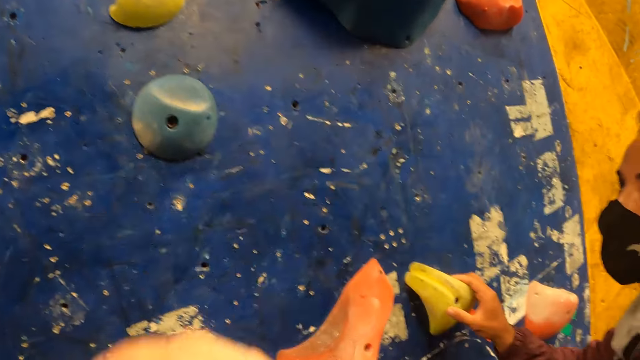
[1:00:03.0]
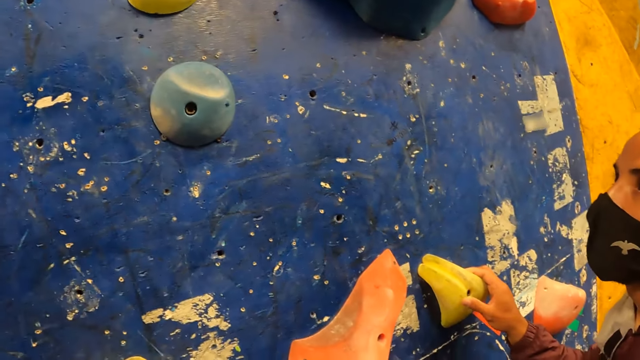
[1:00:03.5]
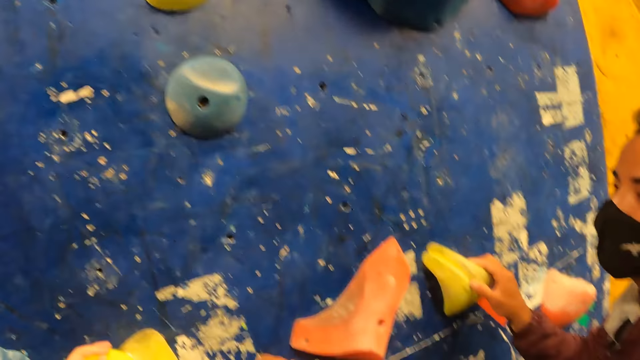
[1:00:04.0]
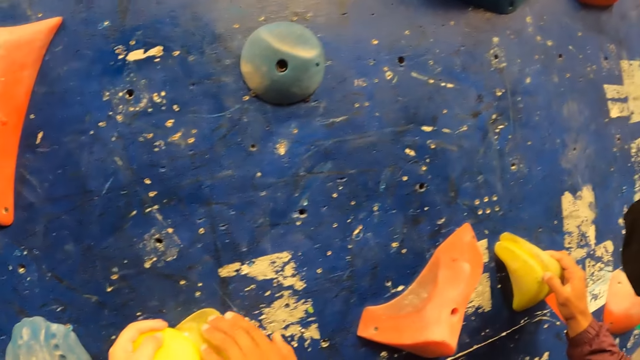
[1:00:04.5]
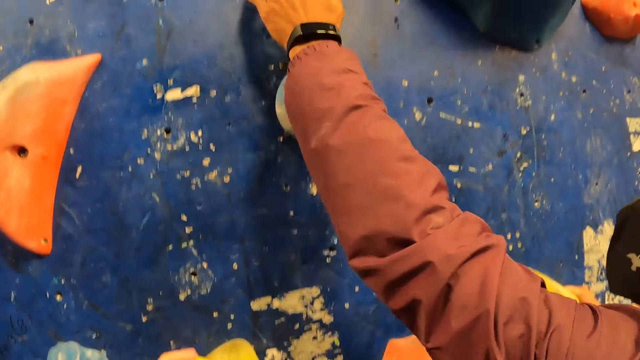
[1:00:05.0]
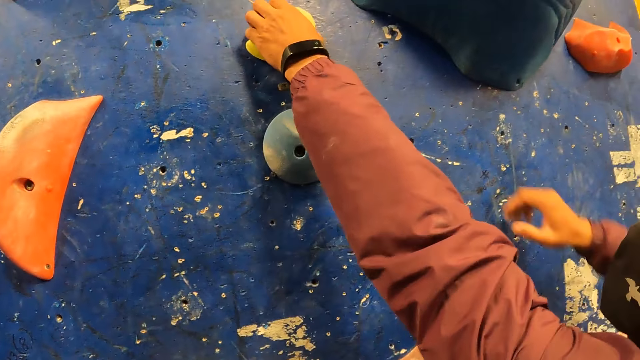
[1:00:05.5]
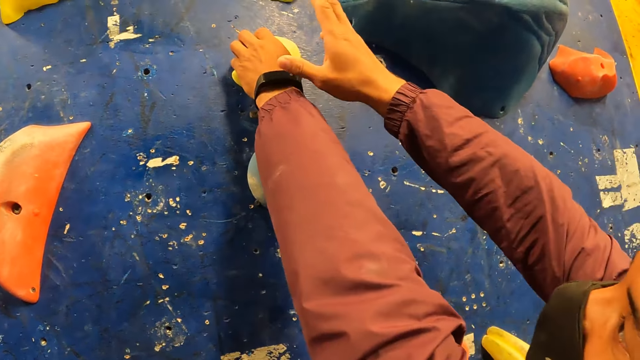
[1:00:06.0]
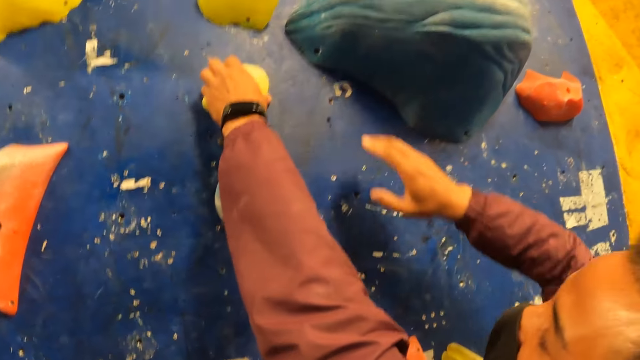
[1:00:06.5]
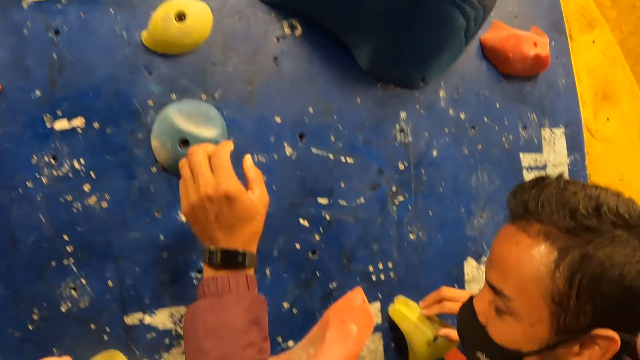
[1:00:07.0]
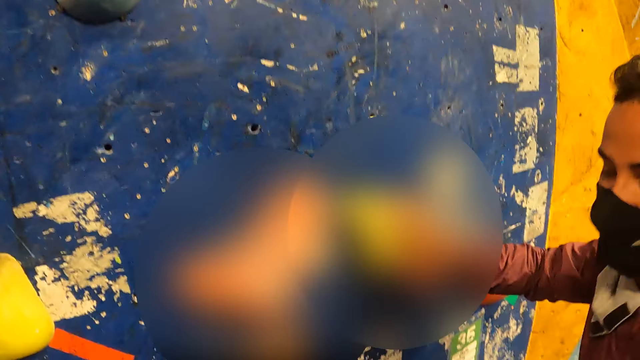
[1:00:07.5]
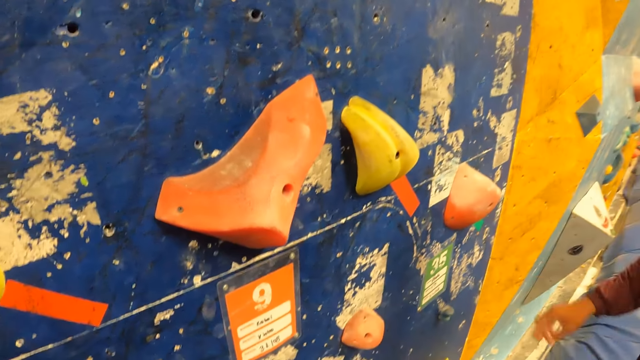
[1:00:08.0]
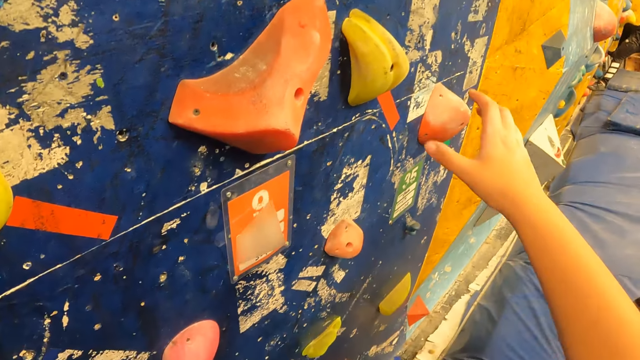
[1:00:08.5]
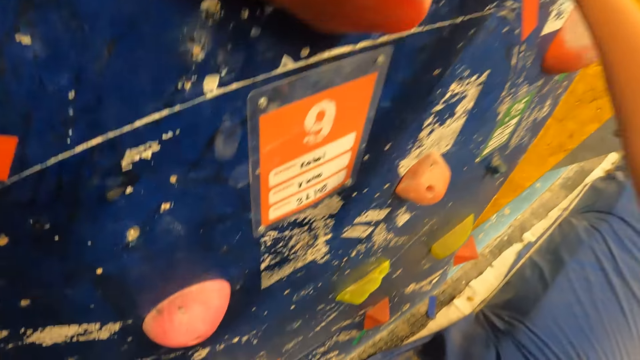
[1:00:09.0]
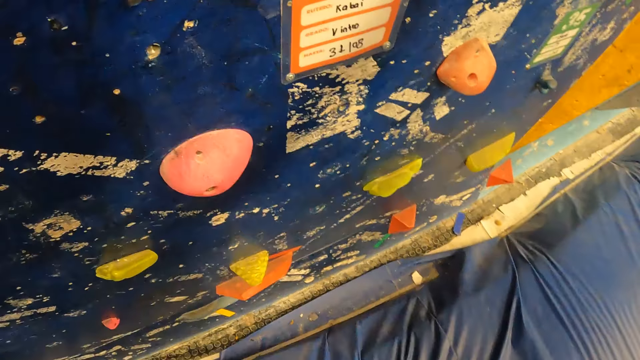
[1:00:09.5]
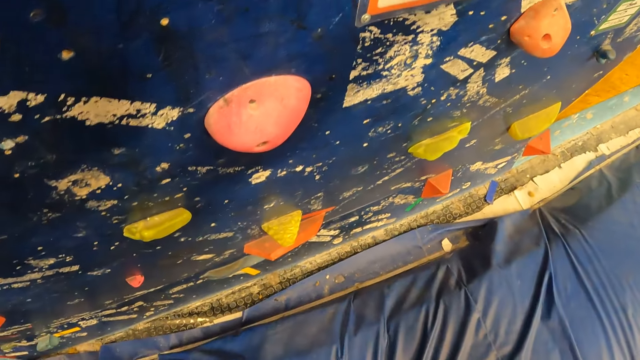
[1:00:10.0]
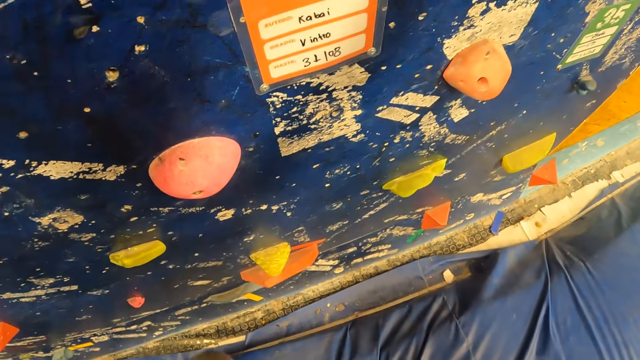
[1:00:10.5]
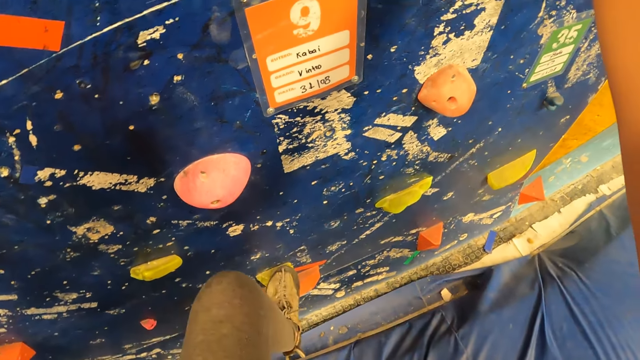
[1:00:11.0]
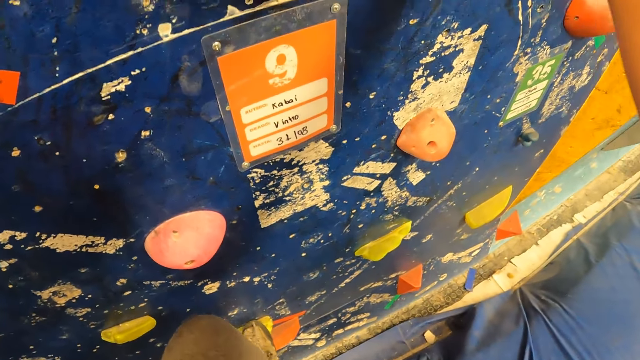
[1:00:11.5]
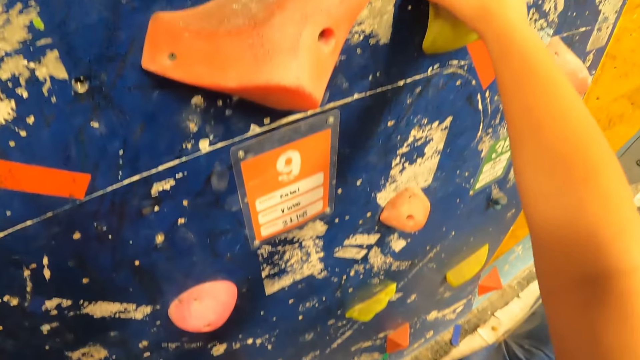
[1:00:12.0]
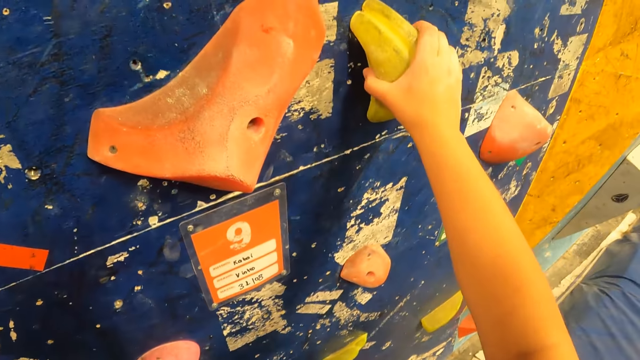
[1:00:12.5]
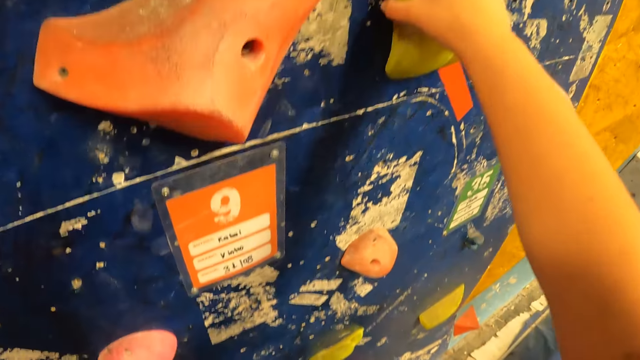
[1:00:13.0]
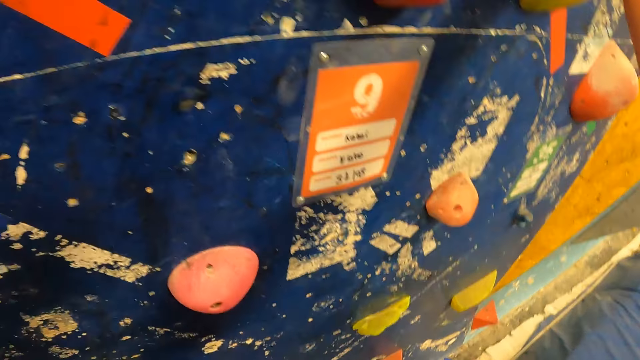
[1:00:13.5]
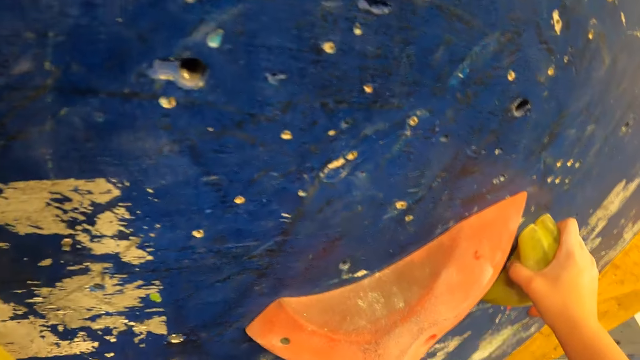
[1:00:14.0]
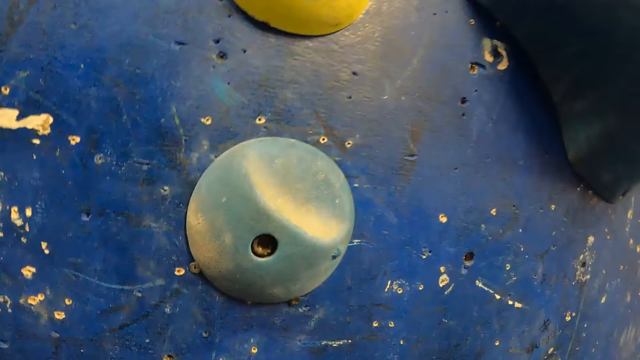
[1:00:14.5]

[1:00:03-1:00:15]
A man holds a rock and unhands the rock. The camera wearer climbs the bouldering wall. They hold a rock.

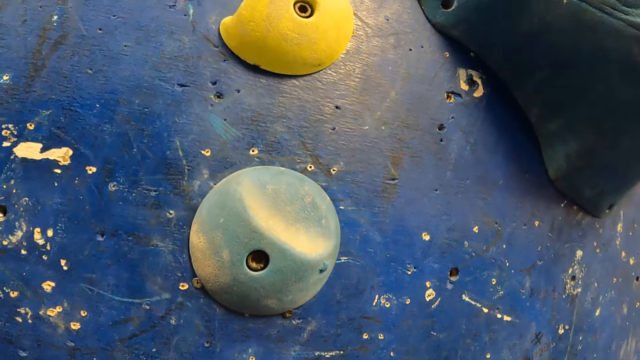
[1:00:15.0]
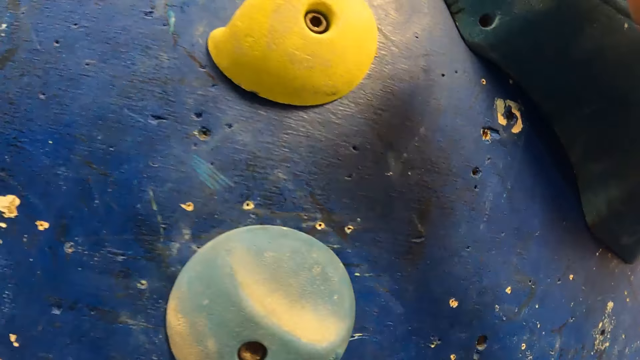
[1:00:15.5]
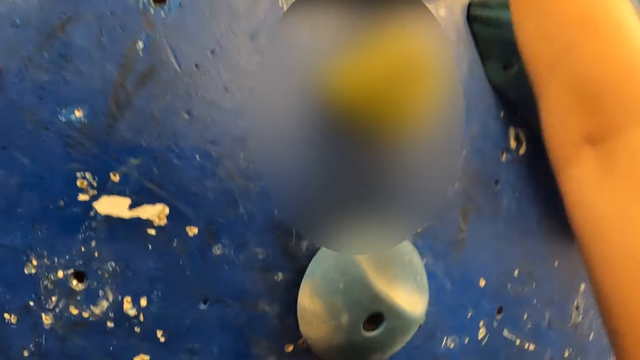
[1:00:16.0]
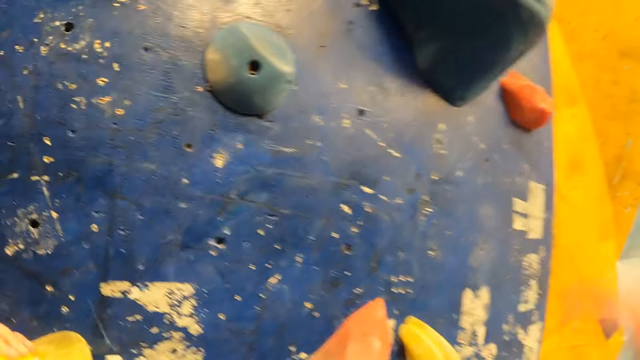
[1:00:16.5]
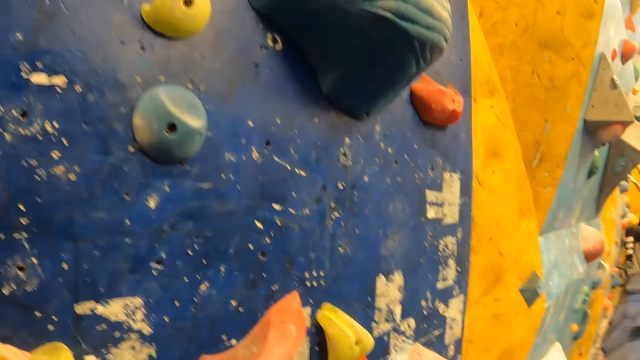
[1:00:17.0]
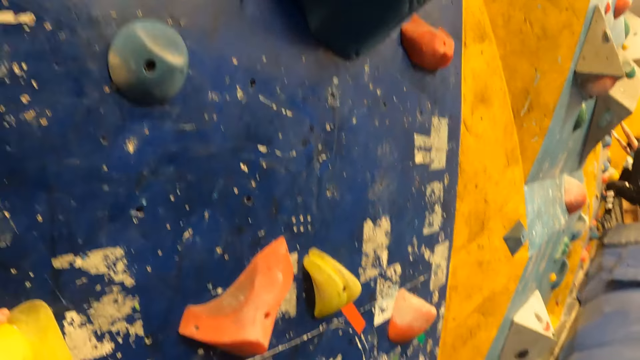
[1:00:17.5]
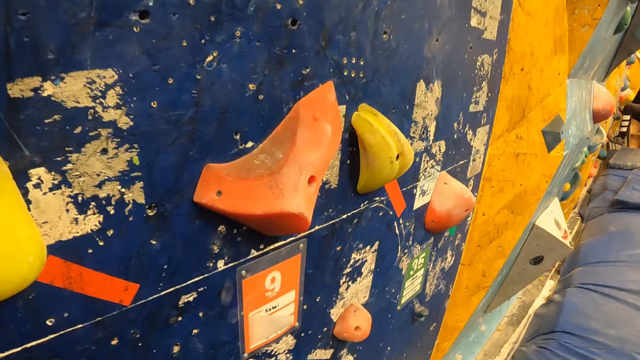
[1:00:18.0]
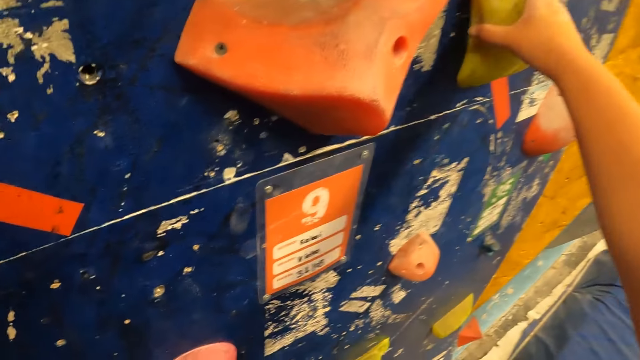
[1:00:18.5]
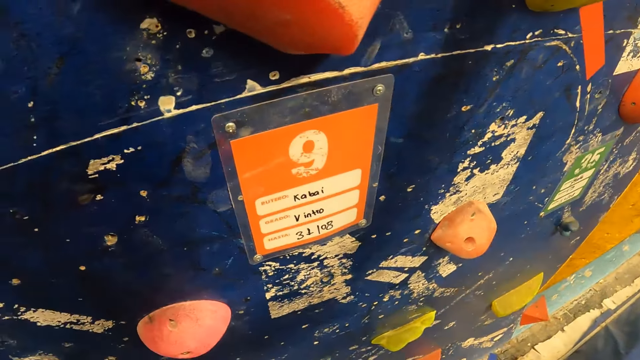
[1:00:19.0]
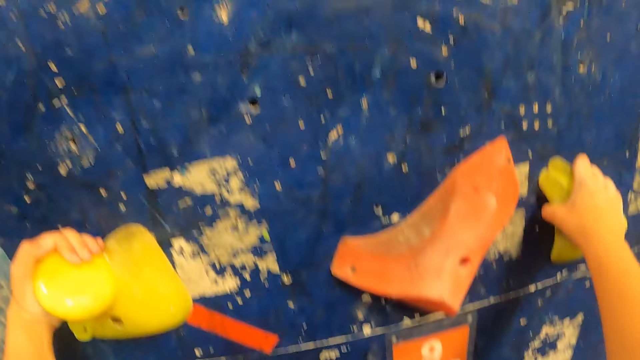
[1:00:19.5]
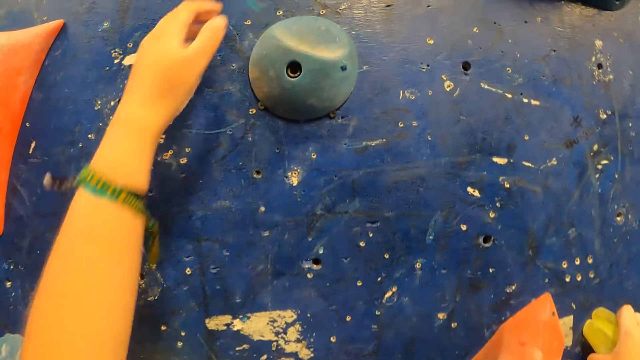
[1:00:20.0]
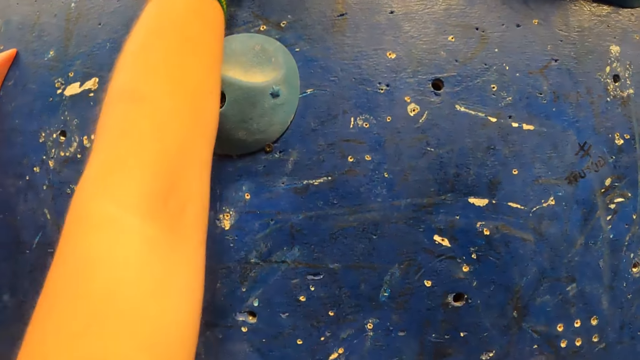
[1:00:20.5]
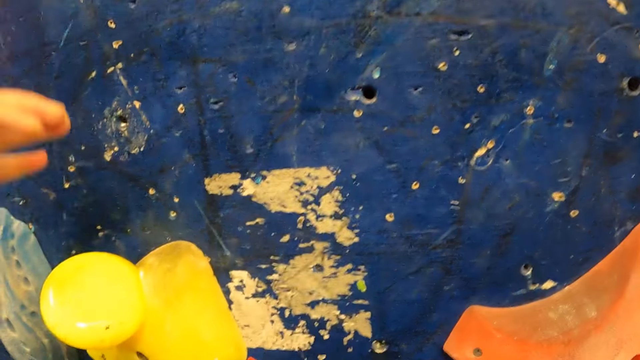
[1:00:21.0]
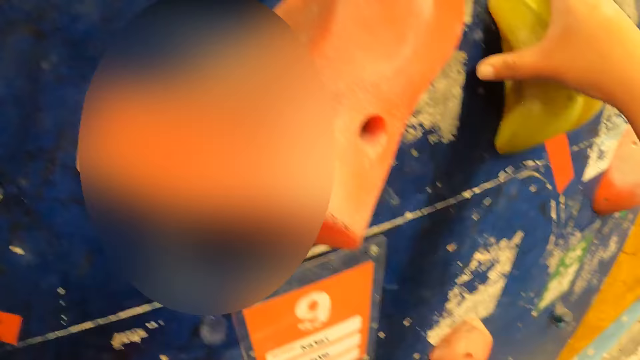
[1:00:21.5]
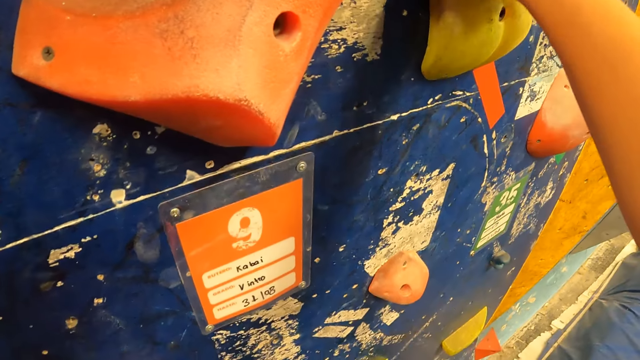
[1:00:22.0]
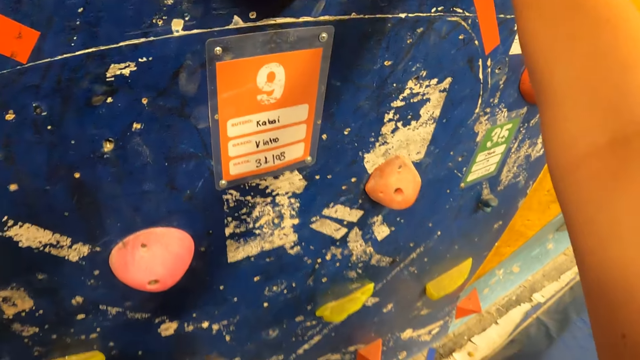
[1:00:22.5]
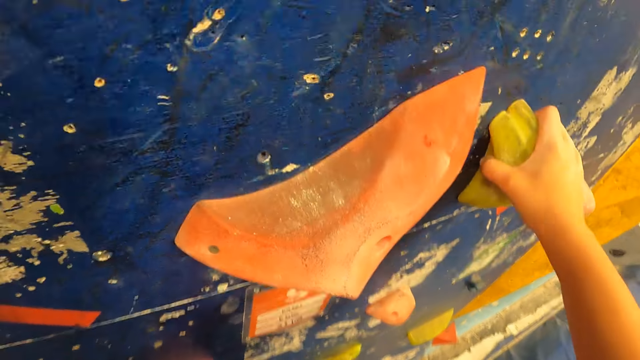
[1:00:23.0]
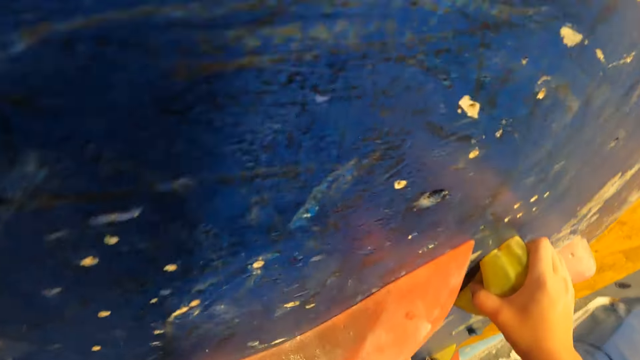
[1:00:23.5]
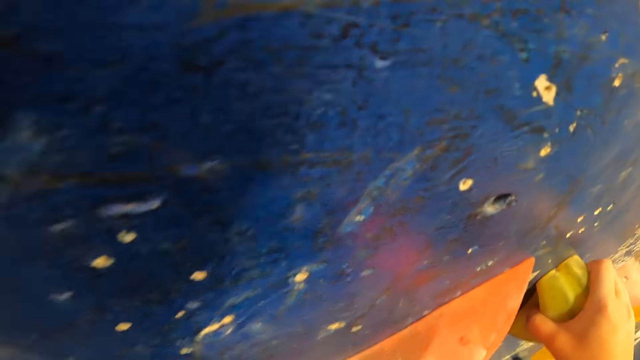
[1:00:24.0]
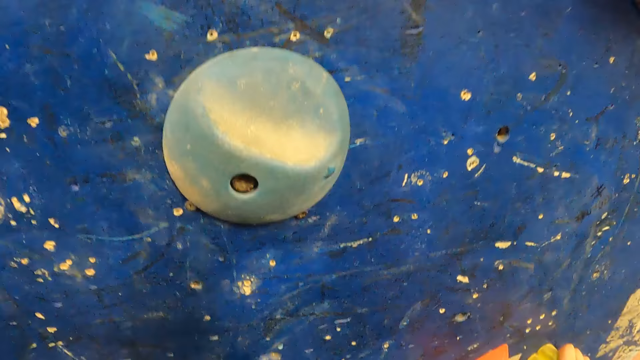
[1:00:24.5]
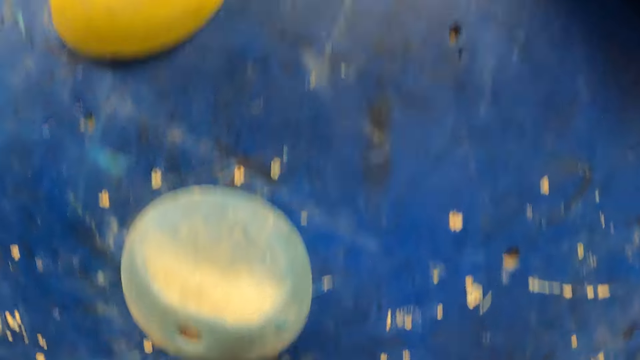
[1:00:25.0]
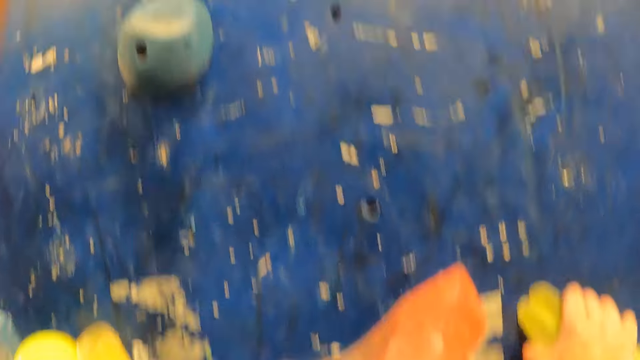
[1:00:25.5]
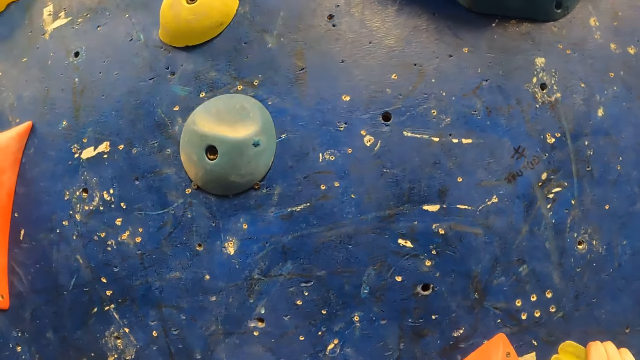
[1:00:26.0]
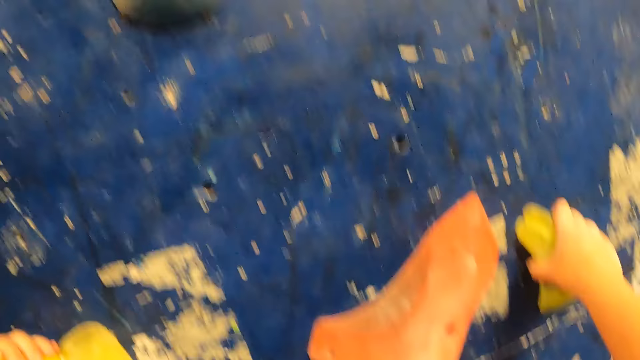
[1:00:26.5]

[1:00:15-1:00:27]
The camera wearer descends the climbing wall. They hold a rock. They lift the left hand. They climb the climbing wall.
